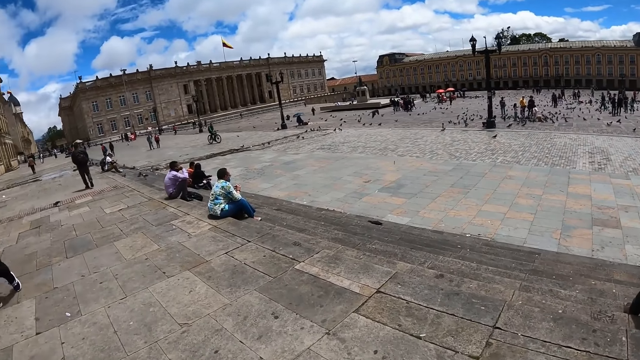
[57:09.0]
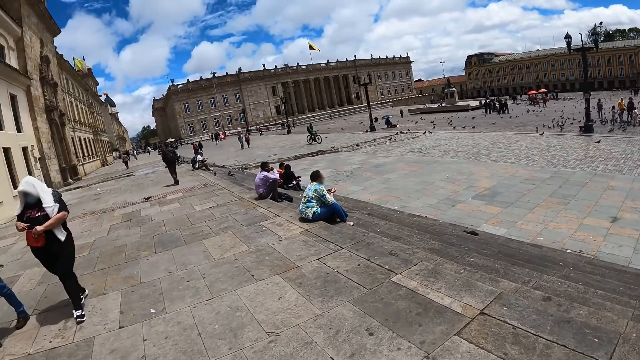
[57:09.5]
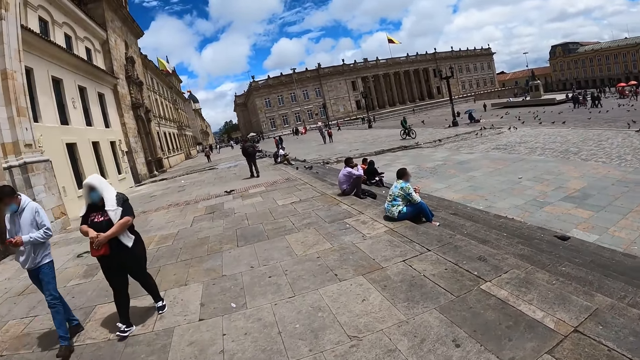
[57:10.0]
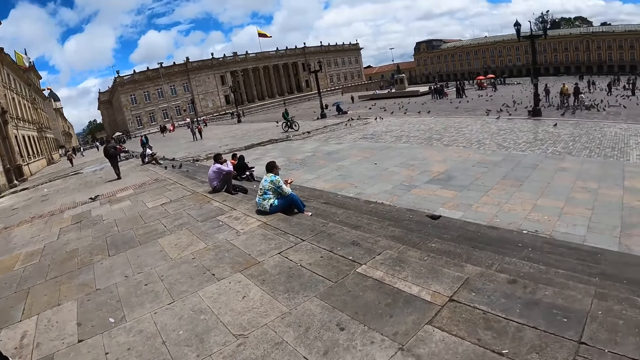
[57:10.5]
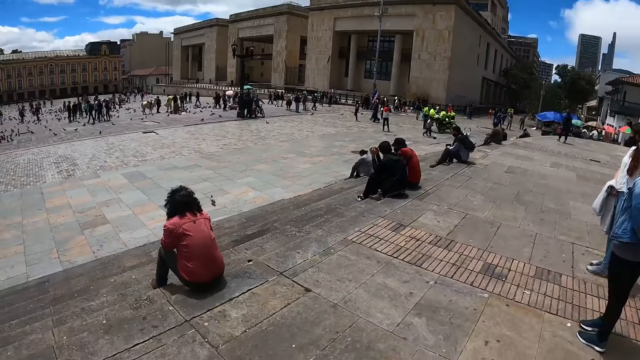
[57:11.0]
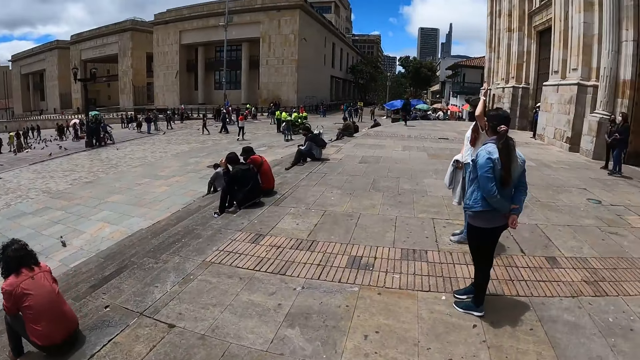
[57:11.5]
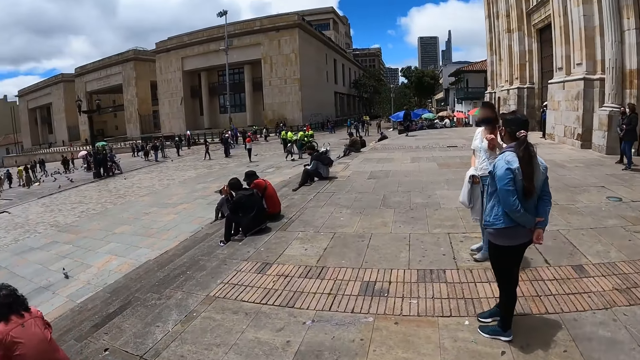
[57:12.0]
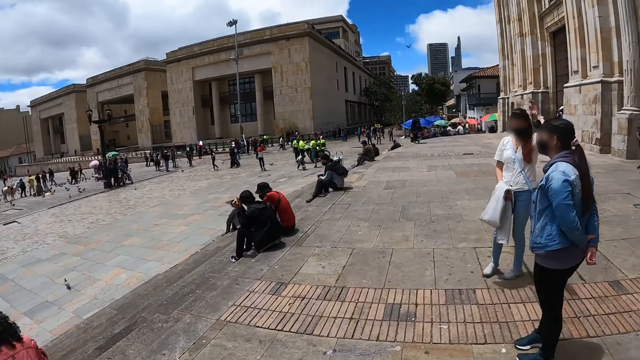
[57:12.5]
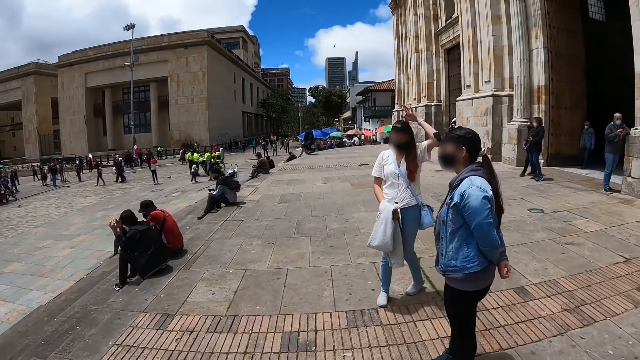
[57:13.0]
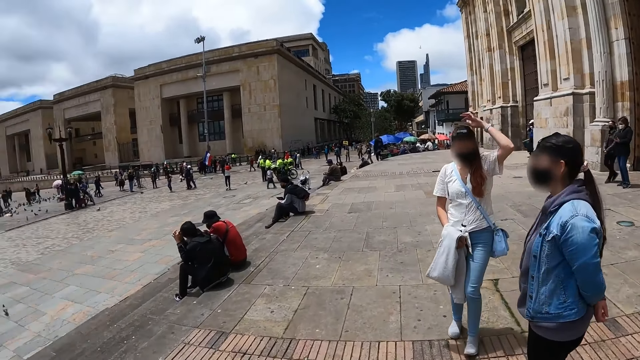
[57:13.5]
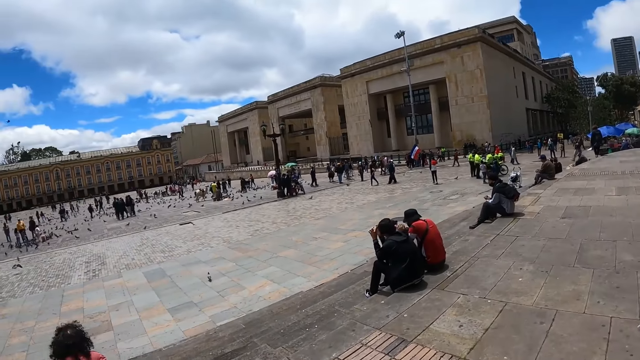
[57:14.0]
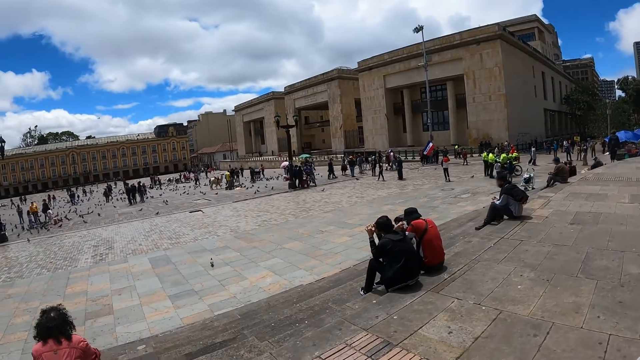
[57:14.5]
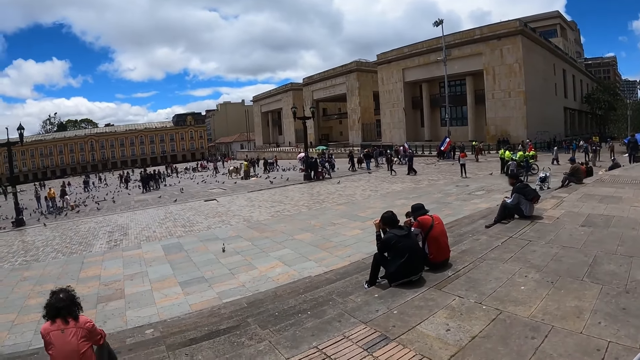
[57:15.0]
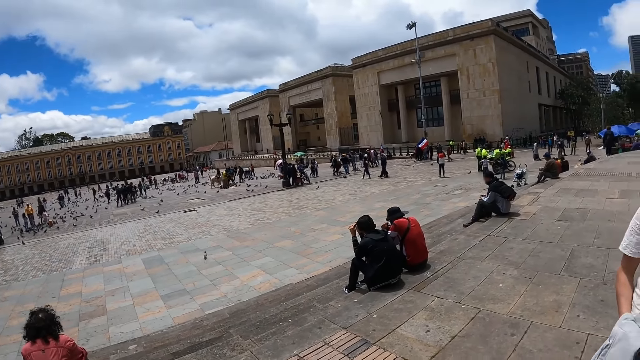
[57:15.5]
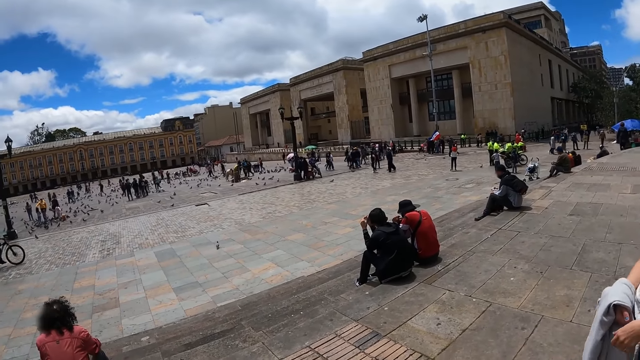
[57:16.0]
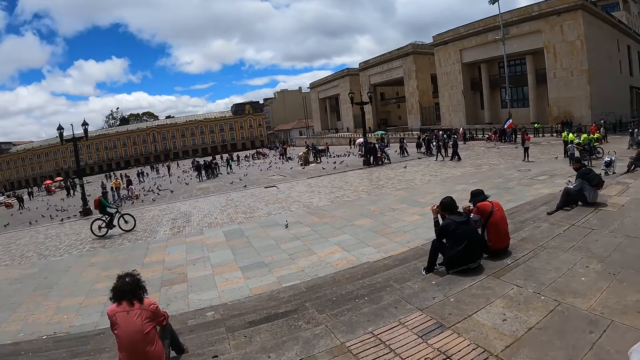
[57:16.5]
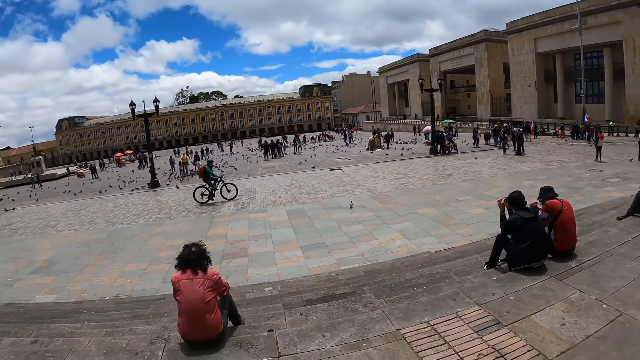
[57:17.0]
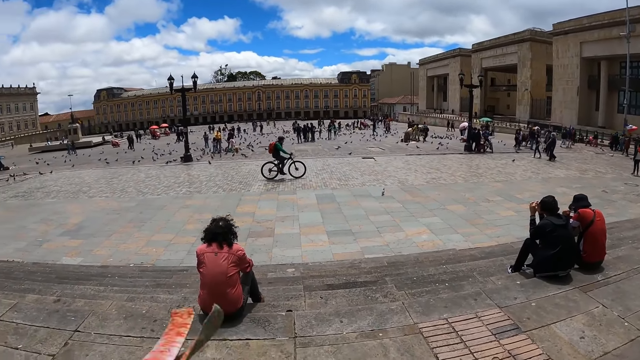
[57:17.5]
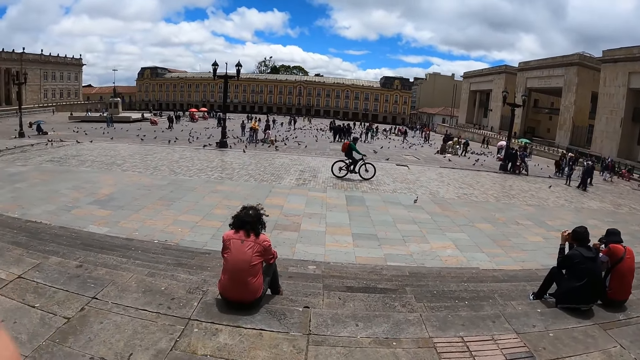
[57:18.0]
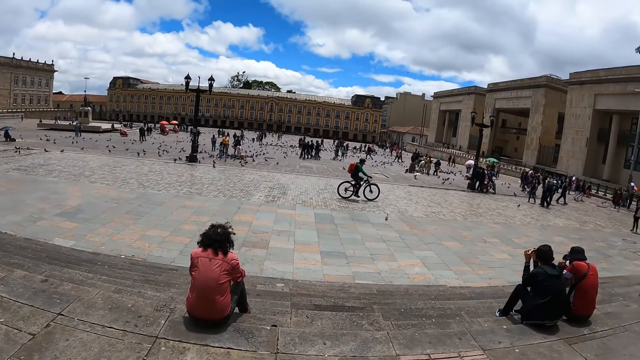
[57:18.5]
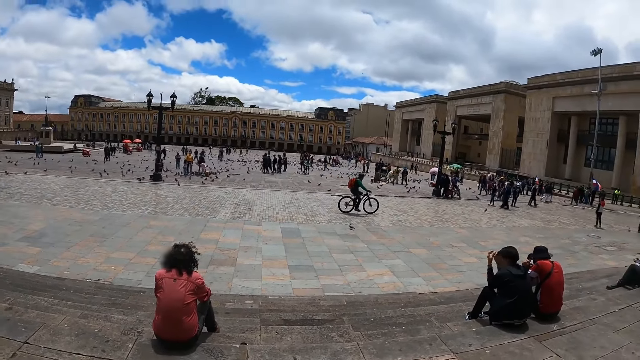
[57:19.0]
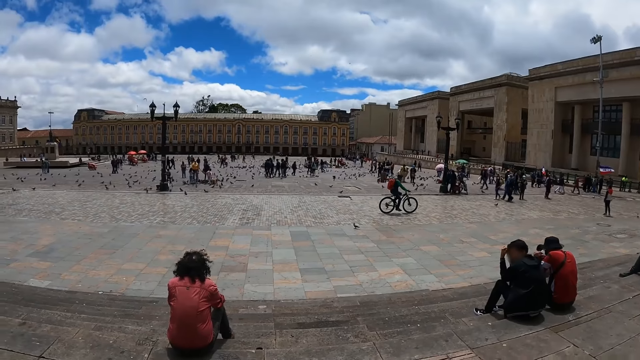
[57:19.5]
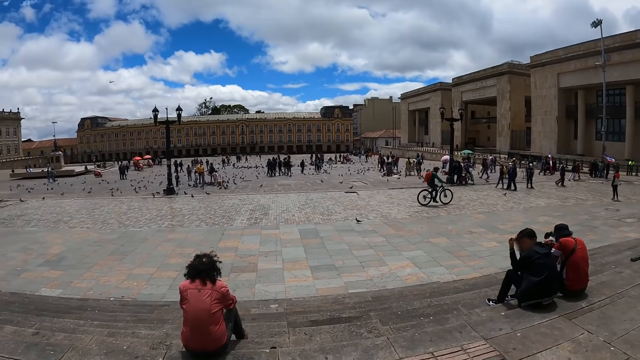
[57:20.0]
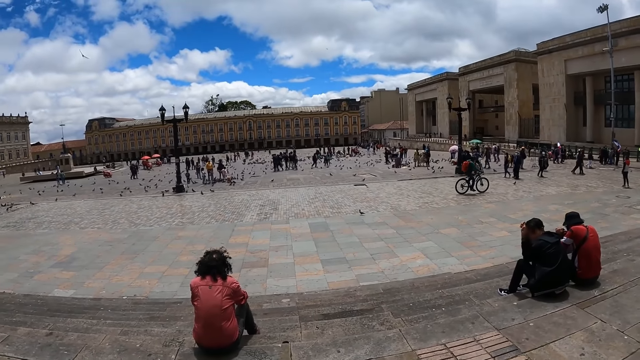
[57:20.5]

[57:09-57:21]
The camera wearer looks forward. They turn right. A person moves the hand up over the head. The camera wearer walks forward. They look left. They turn left. The person moves the jacket on the hand. Another person rides the bicycle. The camera wearer looks forward. They move the fabric on the hand.

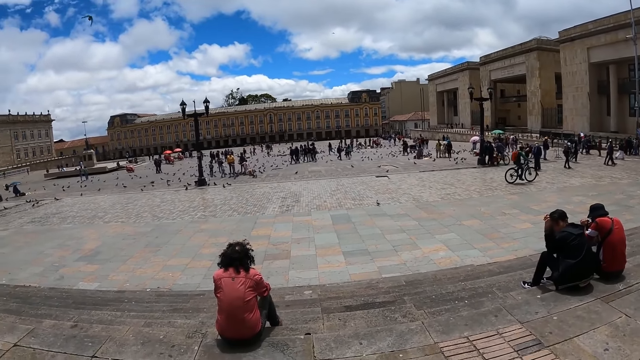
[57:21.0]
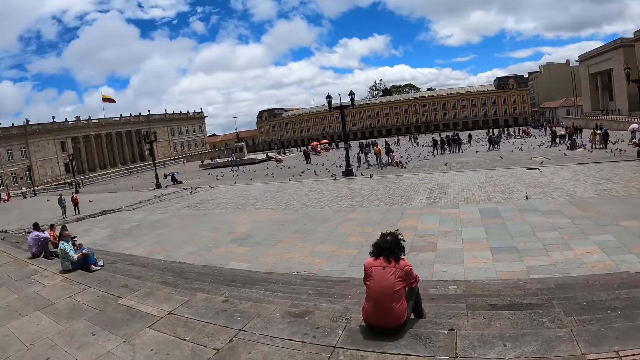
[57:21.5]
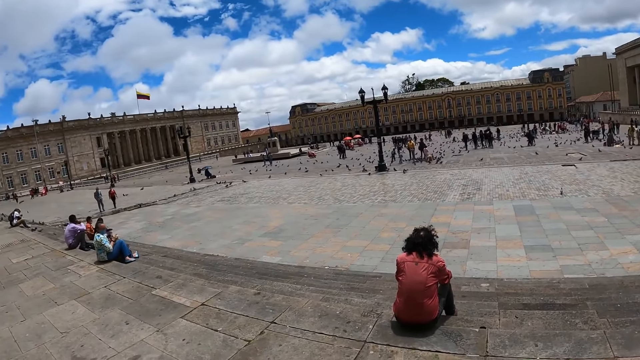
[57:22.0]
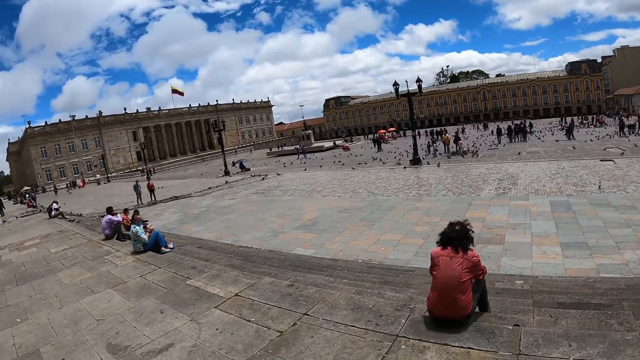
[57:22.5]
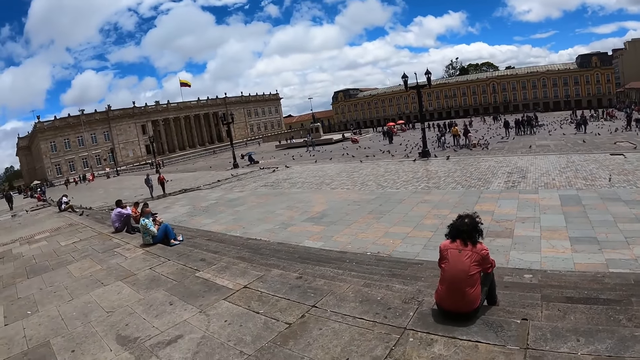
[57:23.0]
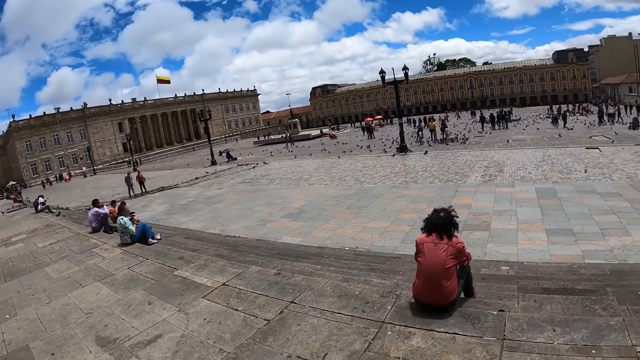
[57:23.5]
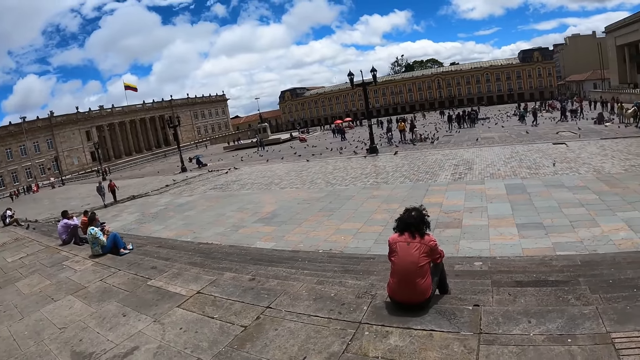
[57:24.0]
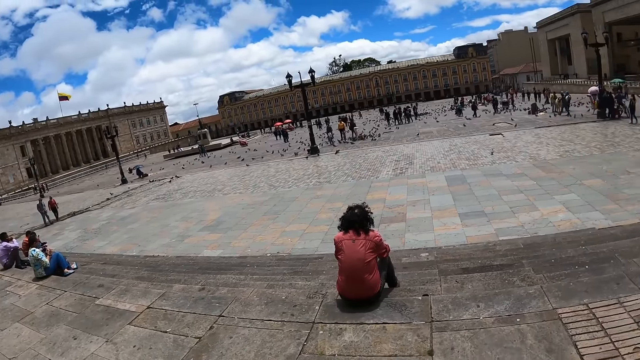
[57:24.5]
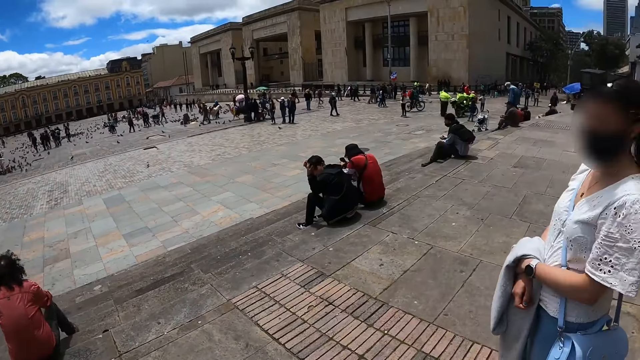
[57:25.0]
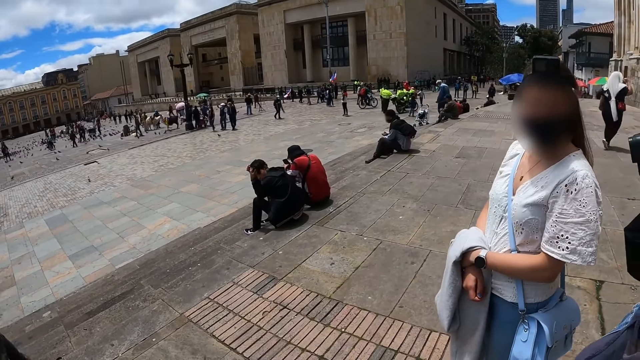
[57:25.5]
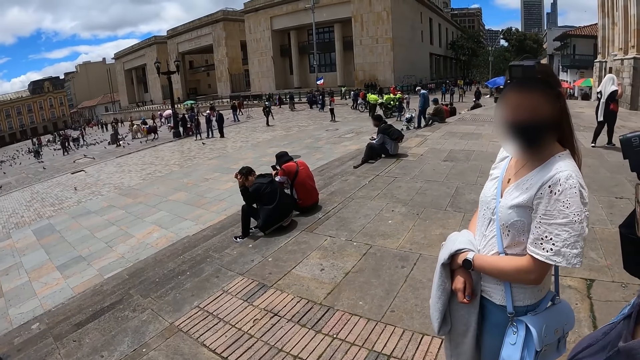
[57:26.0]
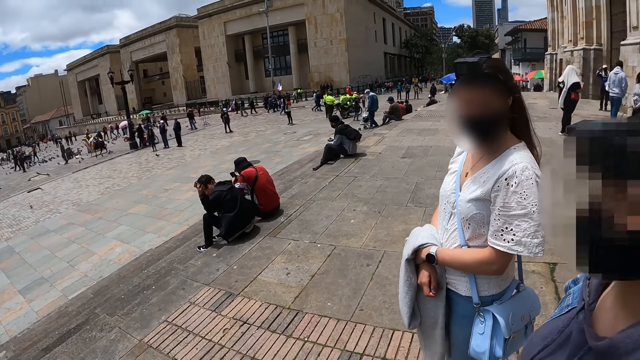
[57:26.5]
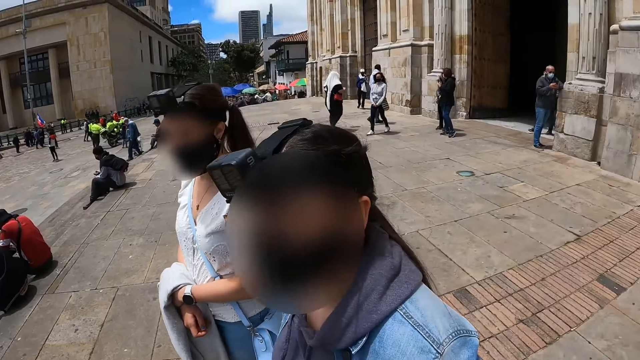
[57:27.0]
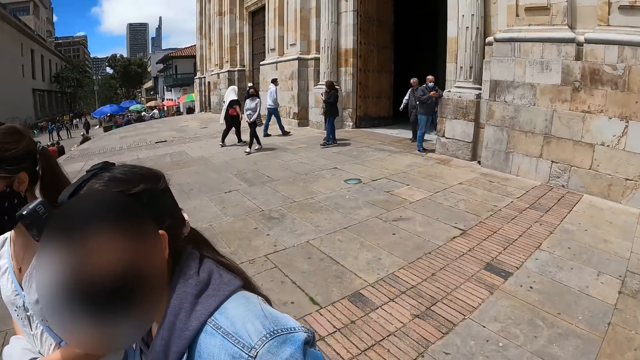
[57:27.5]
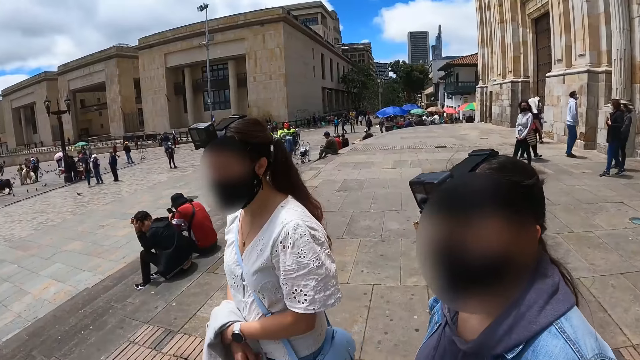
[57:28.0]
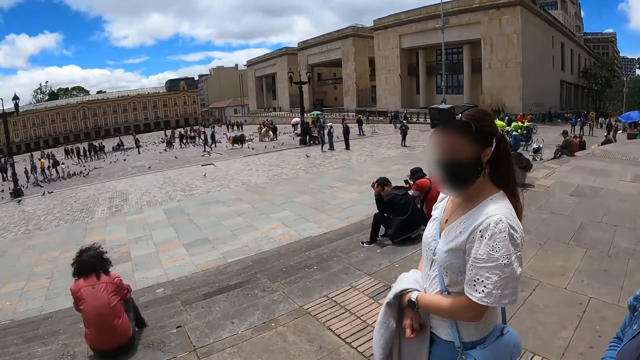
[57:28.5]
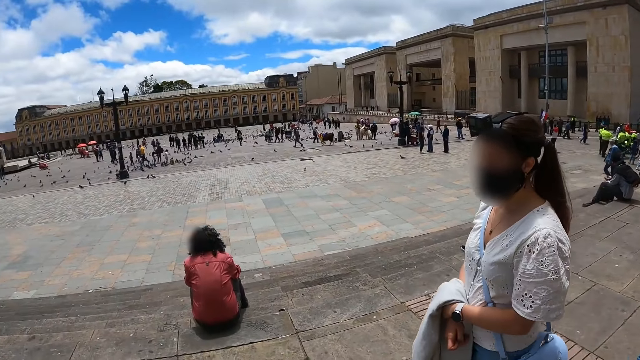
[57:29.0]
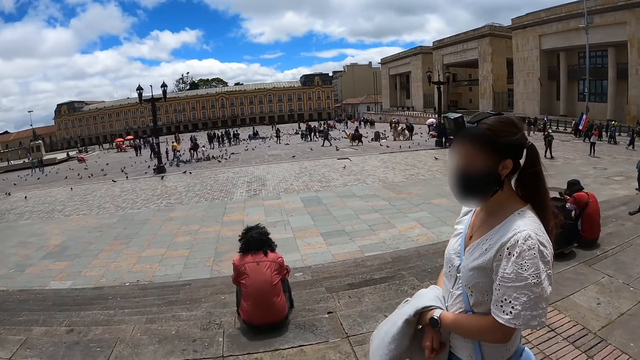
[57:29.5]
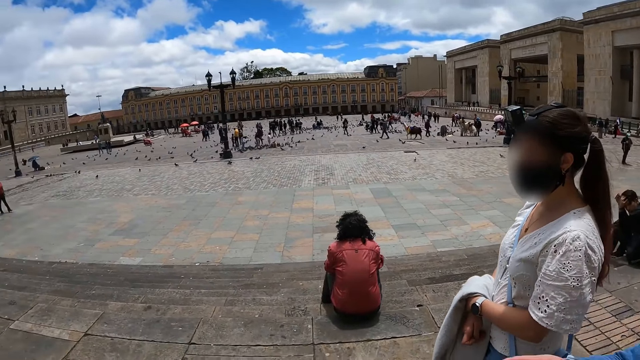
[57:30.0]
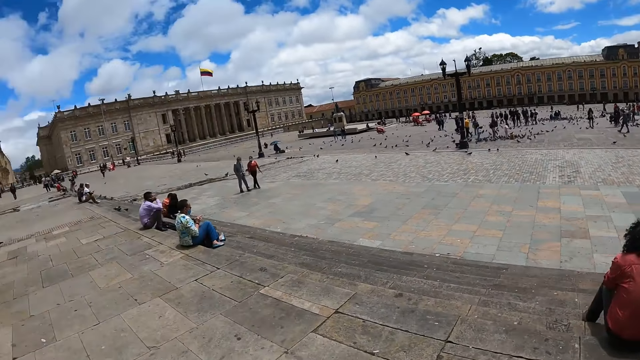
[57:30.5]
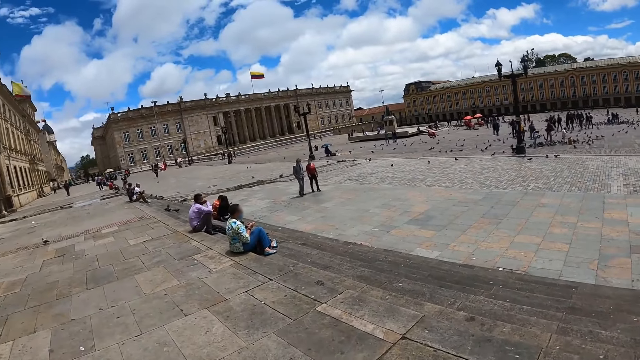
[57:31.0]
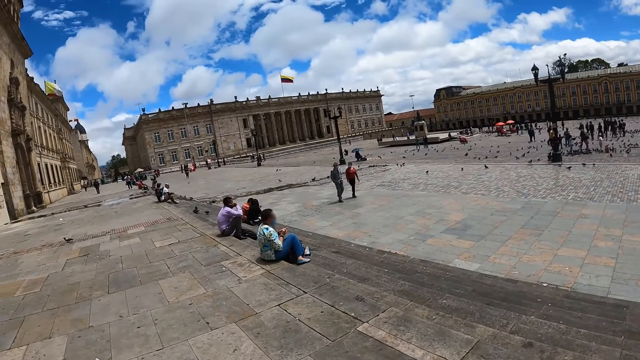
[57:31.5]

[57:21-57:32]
The camera wearer looks left. They look right. They stare at a person. A woman converses with the camera wearer. The camera wearer looks back. They look left. They look forward. The person walks near another person. The camera wearer turns left. A third person moves the hand.
